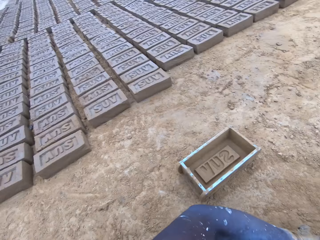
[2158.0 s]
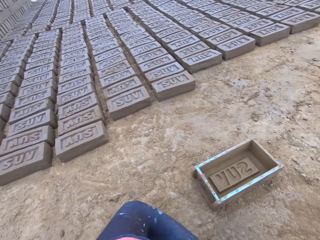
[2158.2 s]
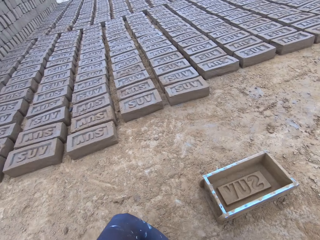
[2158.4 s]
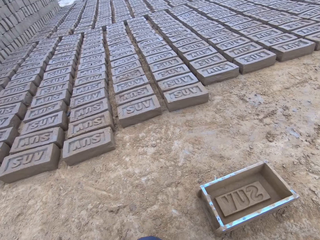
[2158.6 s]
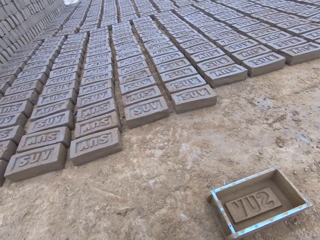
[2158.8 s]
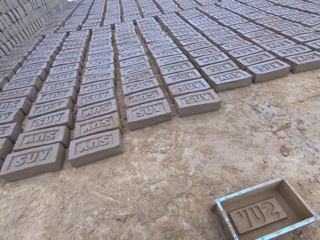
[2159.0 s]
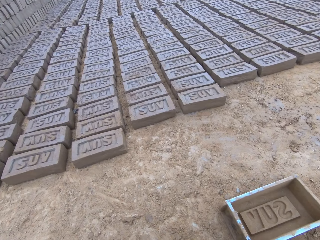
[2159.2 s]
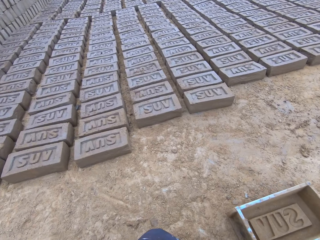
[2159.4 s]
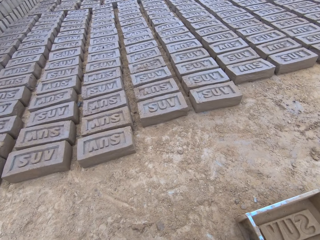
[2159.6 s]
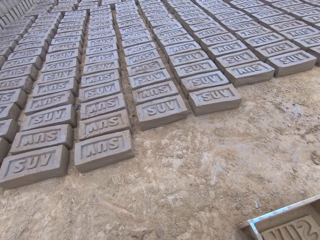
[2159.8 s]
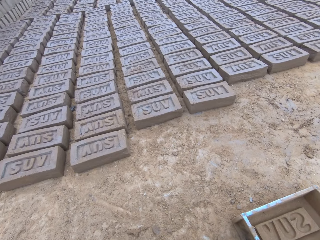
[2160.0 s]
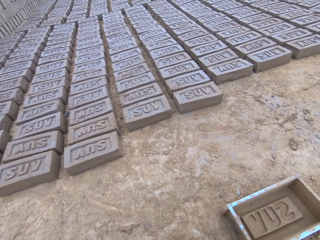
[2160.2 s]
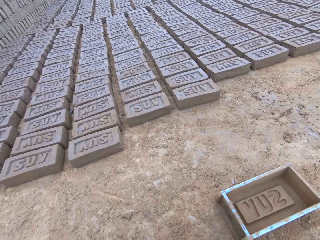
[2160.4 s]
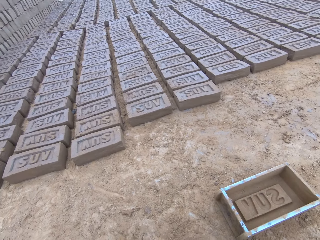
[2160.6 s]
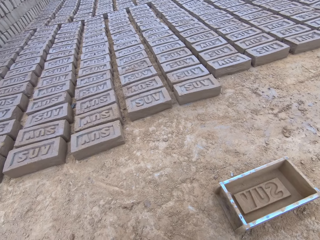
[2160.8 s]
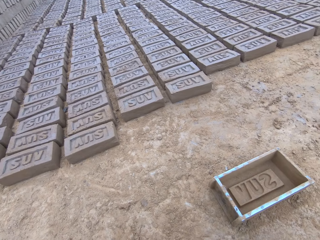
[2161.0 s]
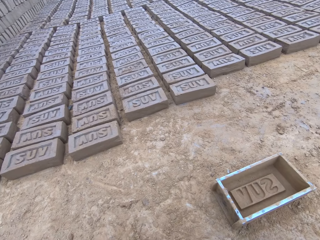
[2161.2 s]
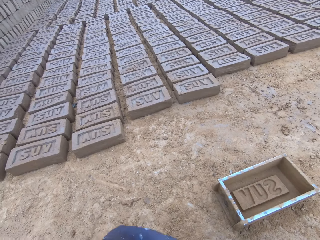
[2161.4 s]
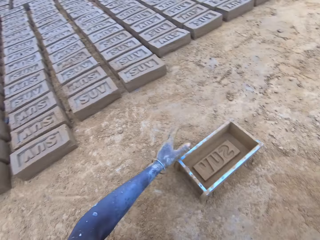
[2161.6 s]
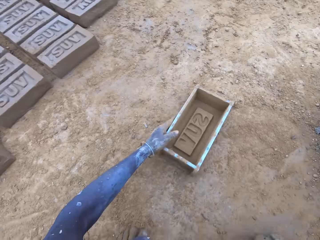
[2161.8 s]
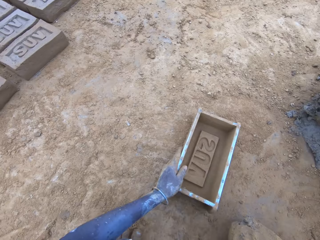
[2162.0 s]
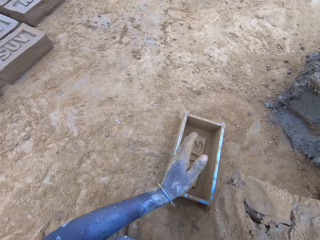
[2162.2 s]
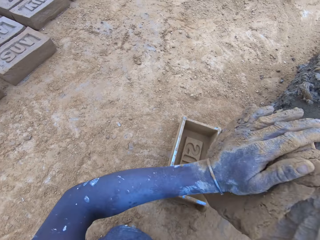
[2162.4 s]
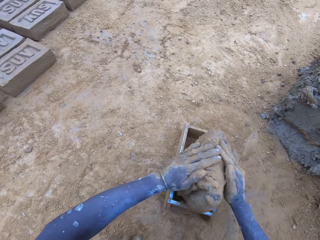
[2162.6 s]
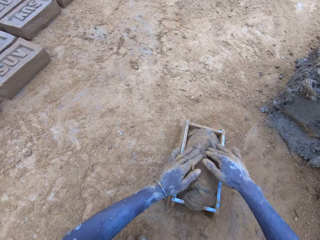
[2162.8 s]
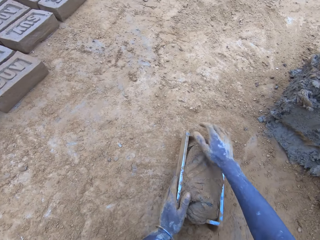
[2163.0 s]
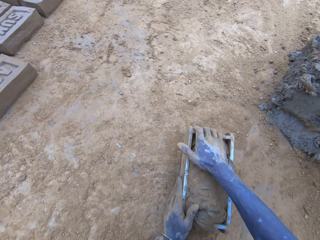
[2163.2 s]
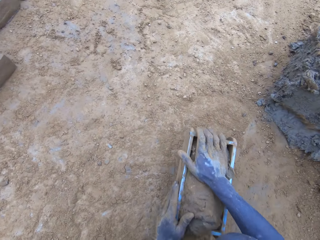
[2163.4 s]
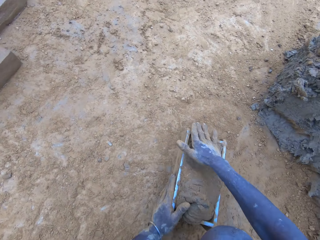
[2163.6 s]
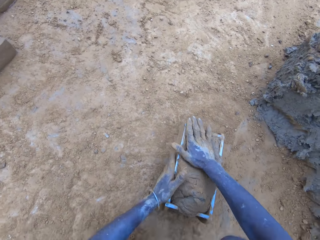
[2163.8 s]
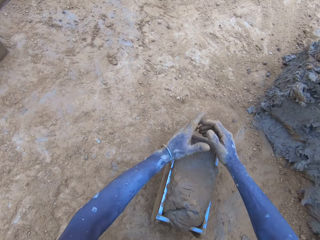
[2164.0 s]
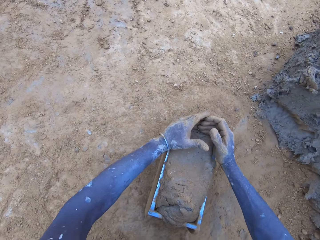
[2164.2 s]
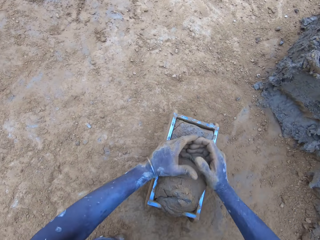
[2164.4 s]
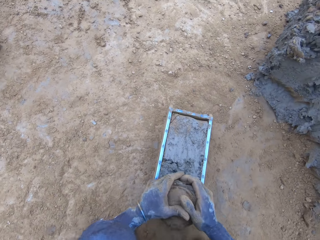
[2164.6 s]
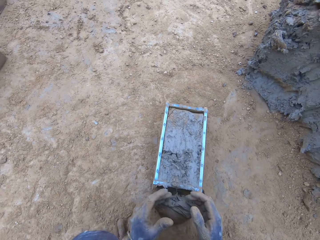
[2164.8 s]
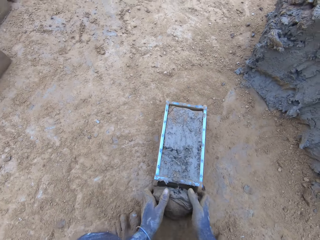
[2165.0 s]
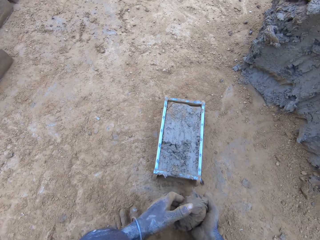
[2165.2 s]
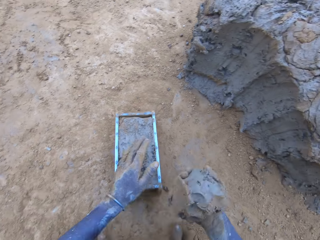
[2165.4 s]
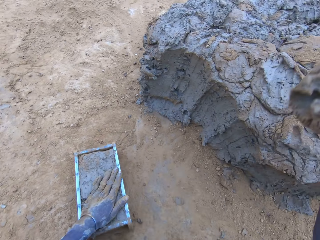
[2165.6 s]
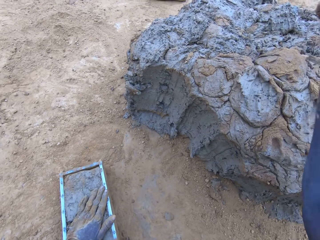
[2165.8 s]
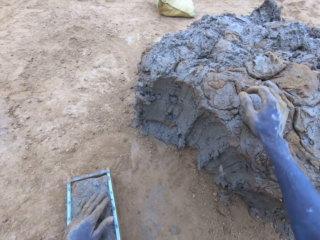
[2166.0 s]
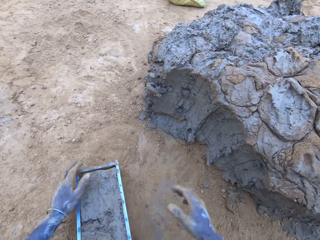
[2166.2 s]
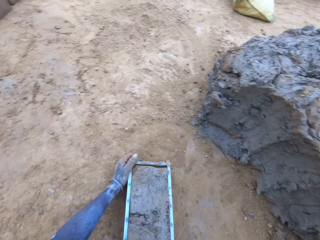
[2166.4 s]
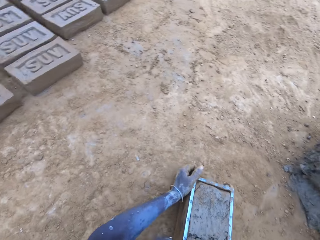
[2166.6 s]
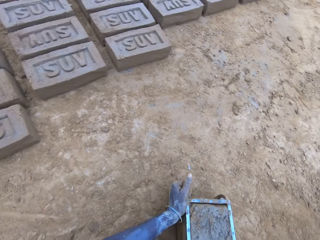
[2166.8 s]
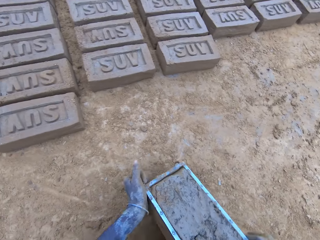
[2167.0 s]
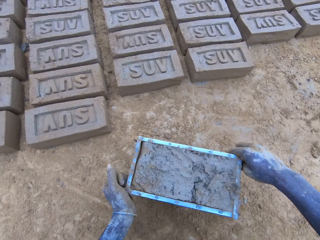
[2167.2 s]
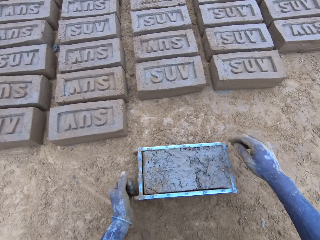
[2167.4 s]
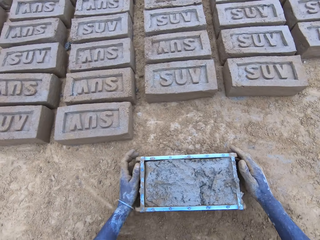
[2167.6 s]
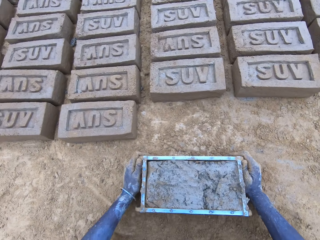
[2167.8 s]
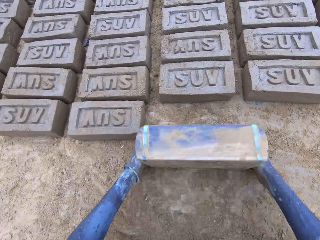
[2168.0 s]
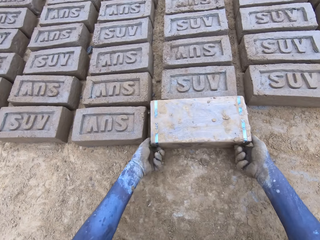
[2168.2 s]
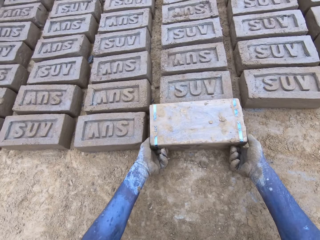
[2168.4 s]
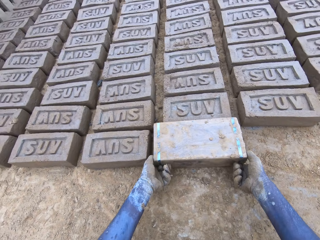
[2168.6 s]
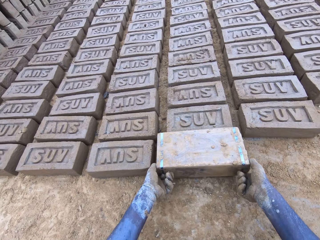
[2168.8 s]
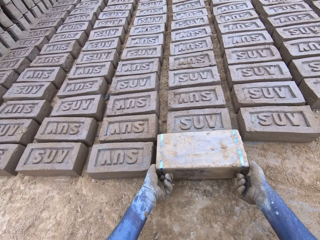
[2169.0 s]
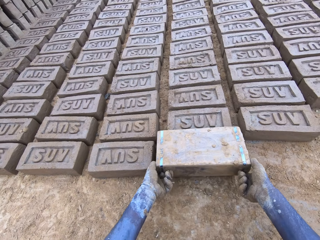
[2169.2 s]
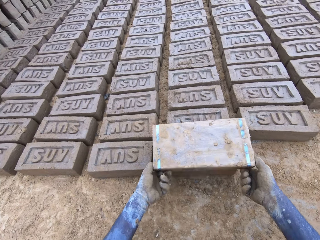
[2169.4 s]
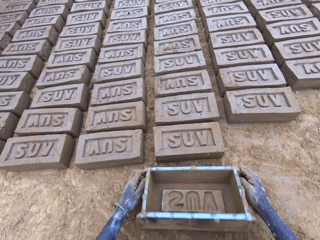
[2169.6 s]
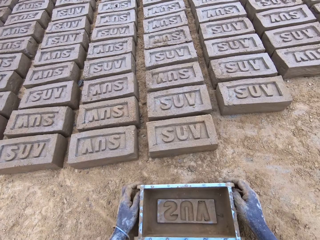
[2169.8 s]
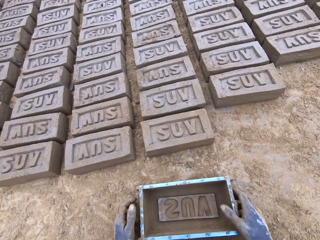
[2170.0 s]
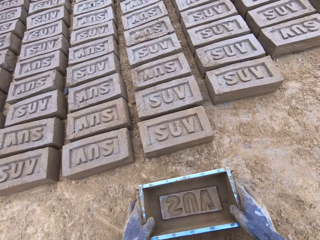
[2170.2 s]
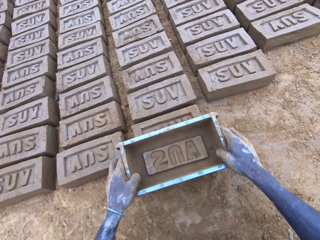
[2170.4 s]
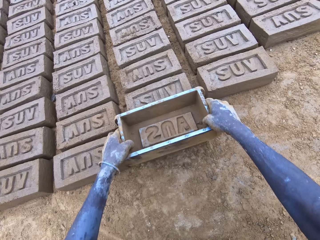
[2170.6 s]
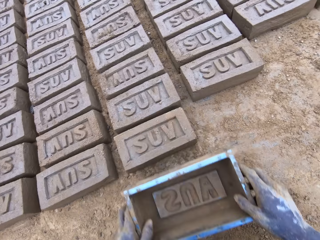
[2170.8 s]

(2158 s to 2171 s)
The camera wearer puts the mud in the brickmould. They scoop the excess mud on the brickmould. They throw the mud on the pile of mud. They pour the mud in the brickmould on the ground.

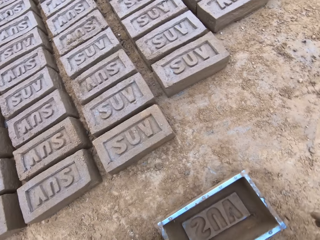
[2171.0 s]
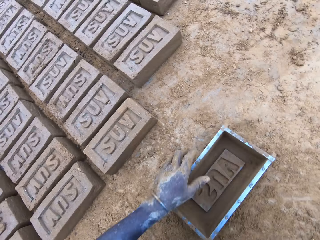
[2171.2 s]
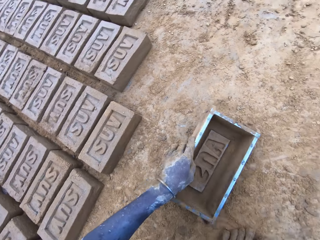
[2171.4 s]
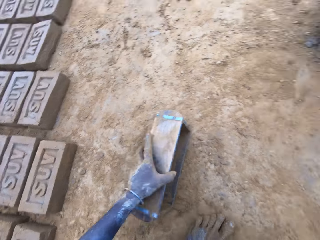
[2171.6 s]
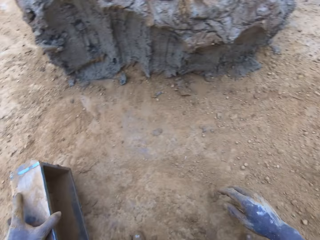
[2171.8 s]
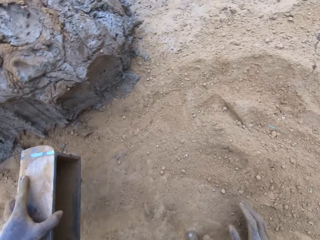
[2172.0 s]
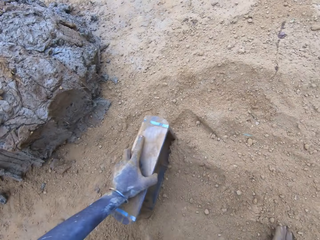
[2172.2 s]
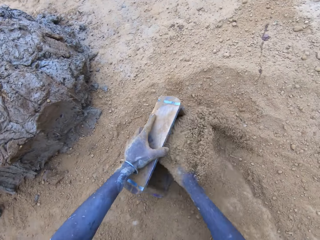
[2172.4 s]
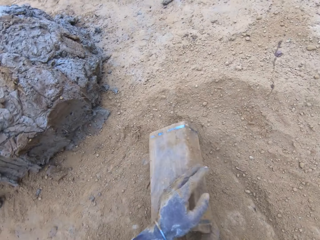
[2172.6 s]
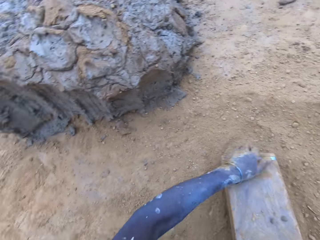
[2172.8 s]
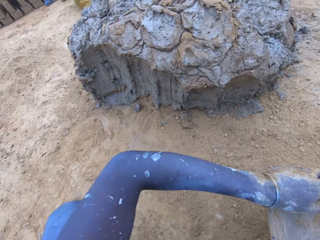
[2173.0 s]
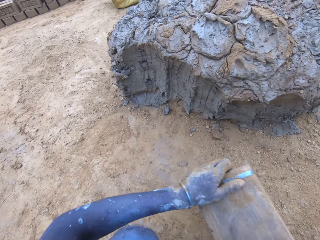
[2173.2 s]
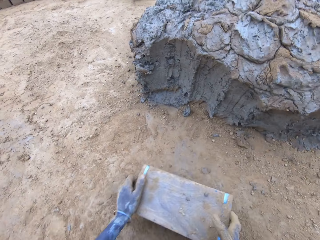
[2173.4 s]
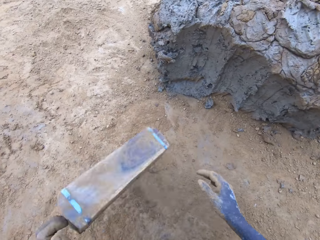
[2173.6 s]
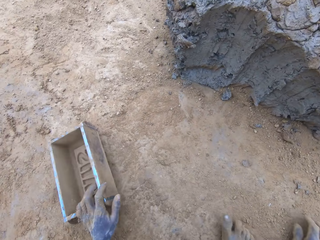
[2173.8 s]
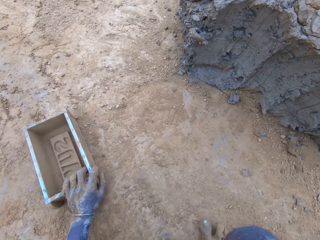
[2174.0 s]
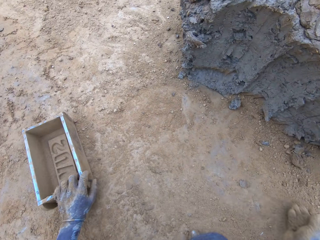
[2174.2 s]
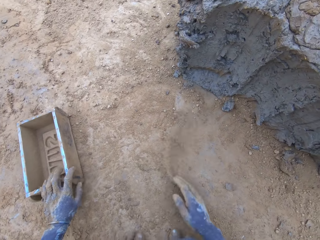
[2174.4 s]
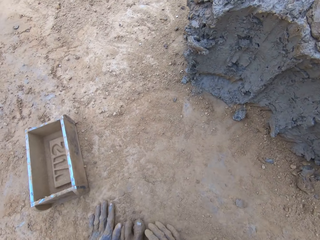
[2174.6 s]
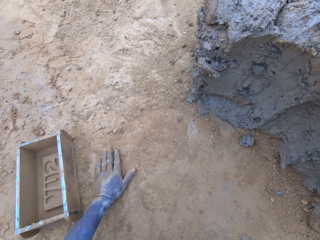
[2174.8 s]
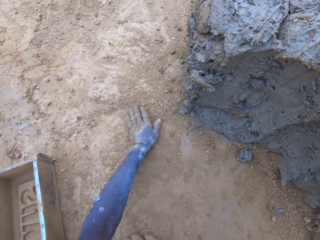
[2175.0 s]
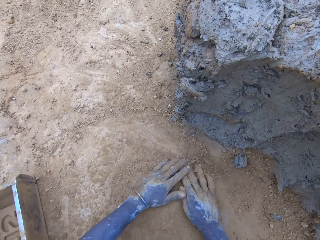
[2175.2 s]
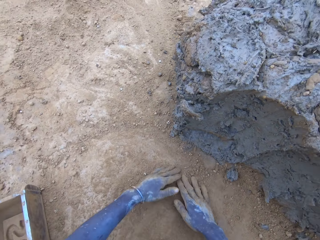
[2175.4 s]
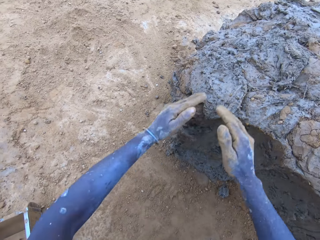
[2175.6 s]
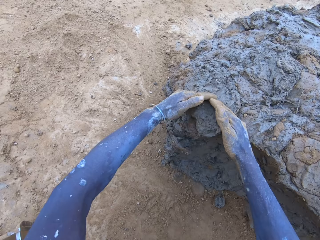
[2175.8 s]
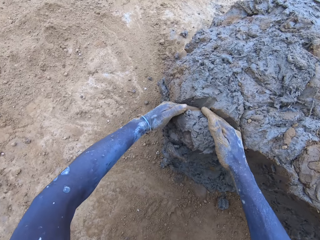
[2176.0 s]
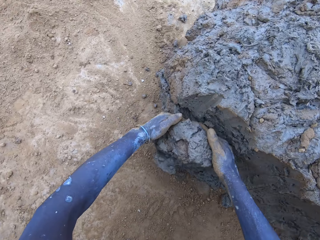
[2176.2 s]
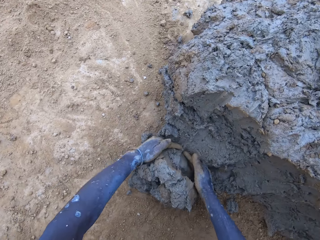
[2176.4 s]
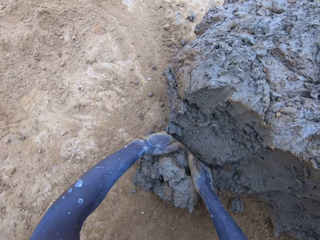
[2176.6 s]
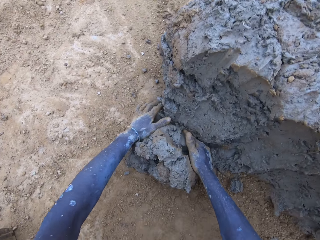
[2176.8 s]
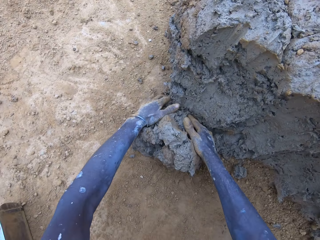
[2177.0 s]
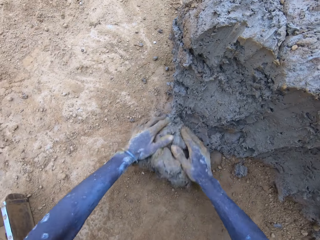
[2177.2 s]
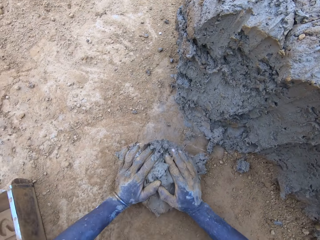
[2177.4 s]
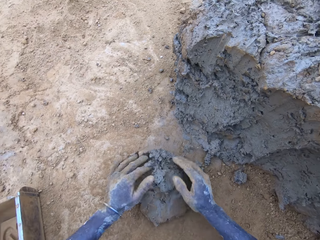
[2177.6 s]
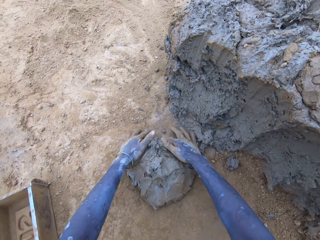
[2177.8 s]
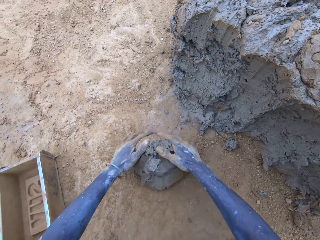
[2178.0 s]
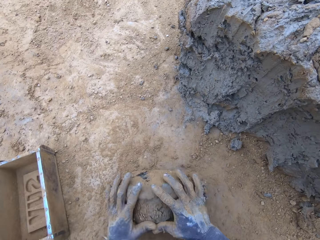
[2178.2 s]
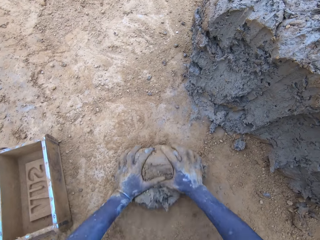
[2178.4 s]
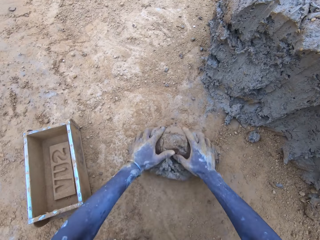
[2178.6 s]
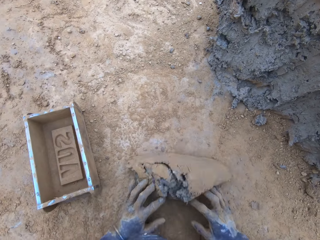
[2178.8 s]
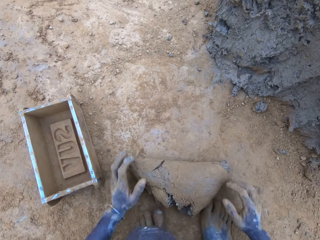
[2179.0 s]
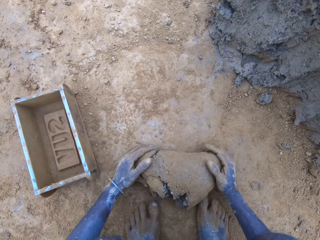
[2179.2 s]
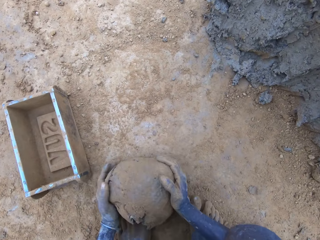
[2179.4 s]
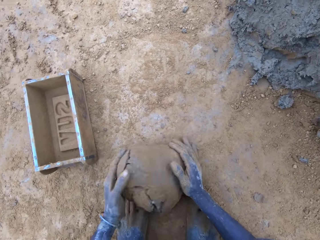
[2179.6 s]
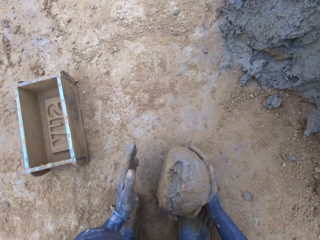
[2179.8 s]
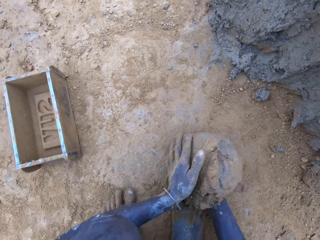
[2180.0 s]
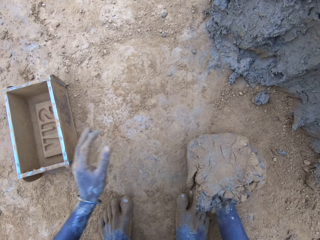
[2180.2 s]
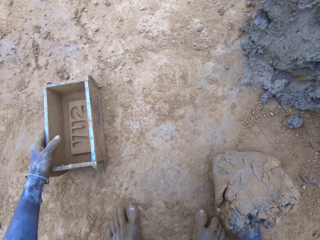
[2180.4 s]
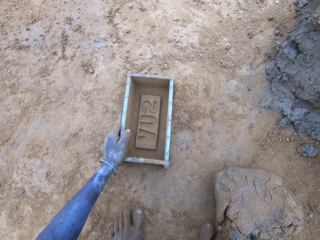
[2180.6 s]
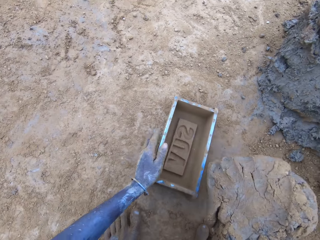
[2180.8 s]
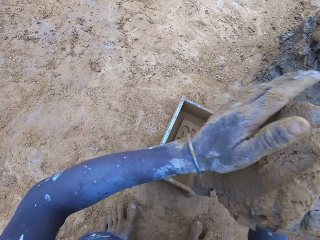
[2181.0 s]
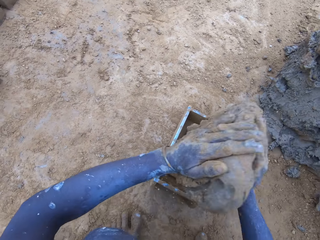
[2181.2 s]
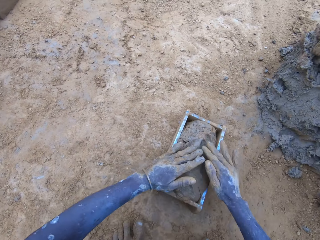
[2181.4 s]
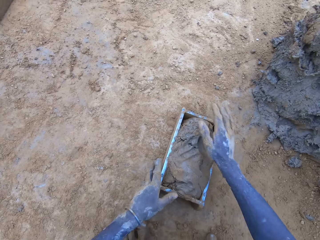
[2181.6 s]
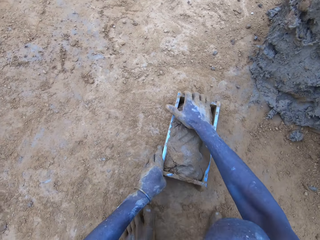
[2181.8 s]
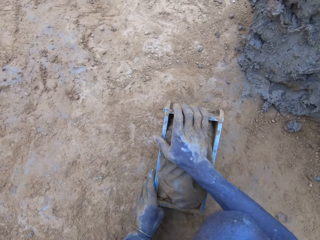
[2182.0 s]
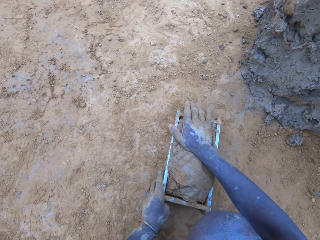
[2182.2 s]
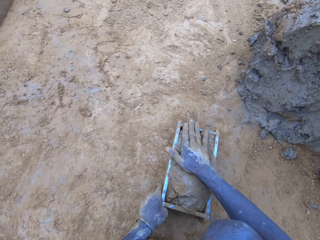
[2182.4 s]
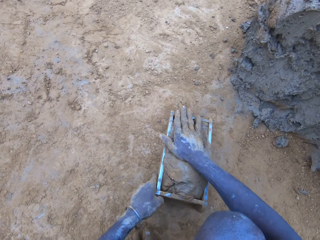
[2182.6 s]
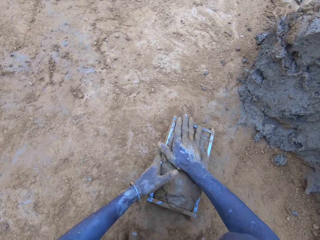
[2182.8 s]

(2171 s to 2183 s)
The camera wearer puts soil in the brickmould. They pour the soil from the brickmould. They scoop mud. They put the mud in the brickmould.
